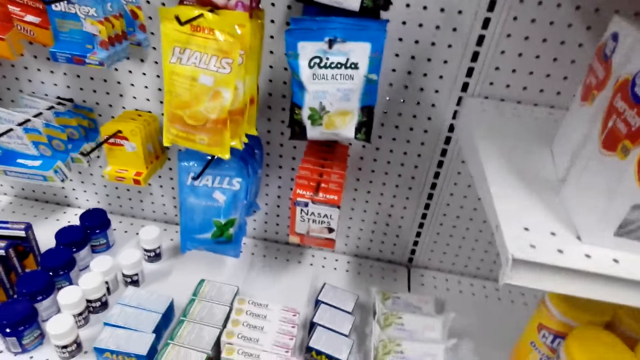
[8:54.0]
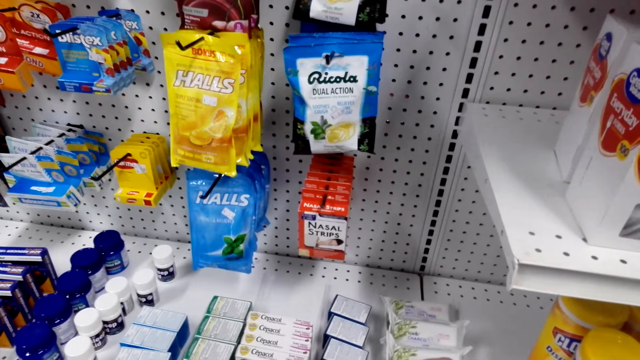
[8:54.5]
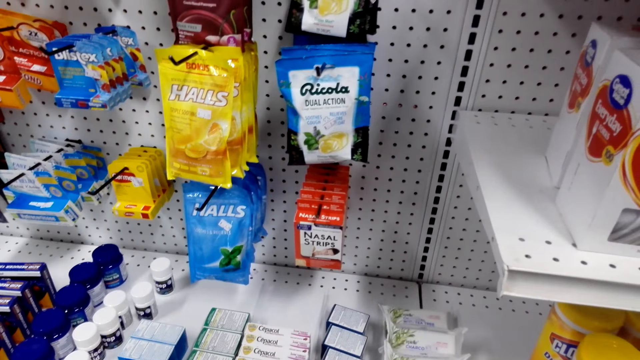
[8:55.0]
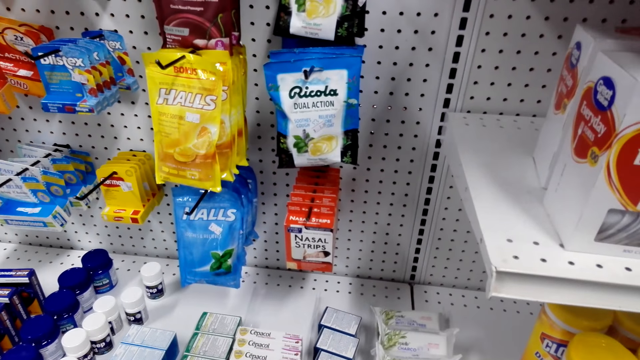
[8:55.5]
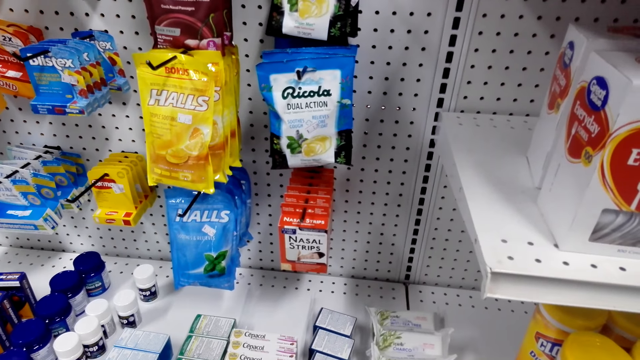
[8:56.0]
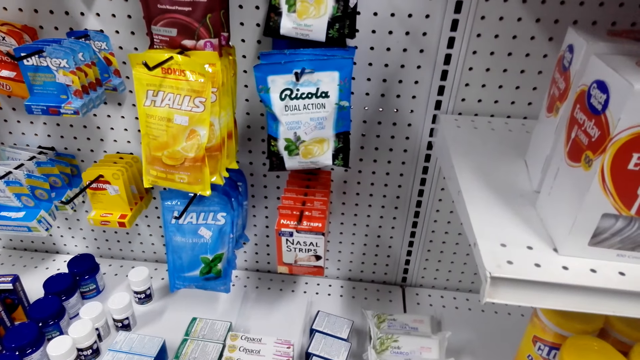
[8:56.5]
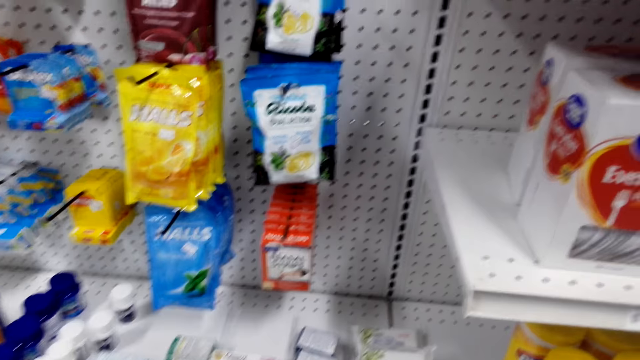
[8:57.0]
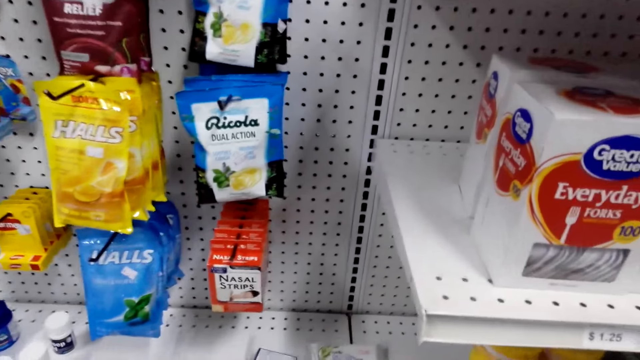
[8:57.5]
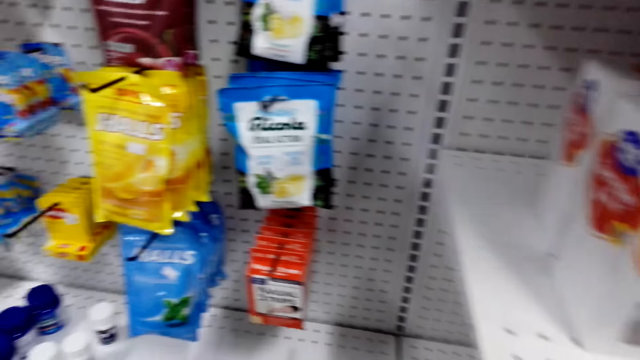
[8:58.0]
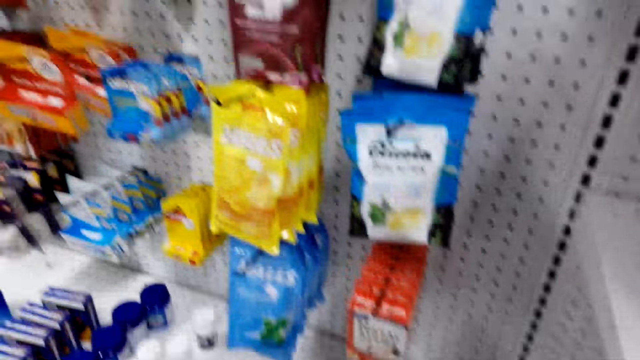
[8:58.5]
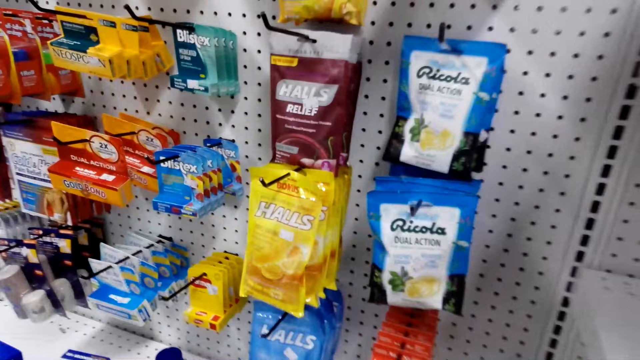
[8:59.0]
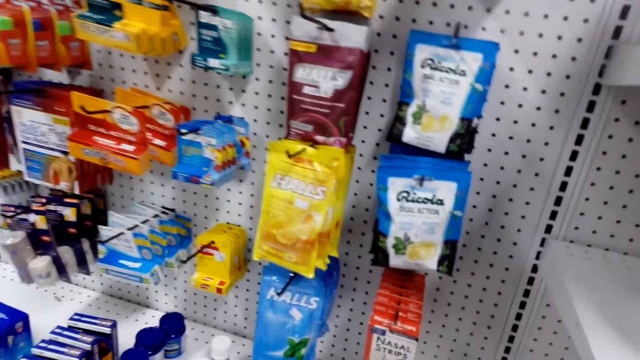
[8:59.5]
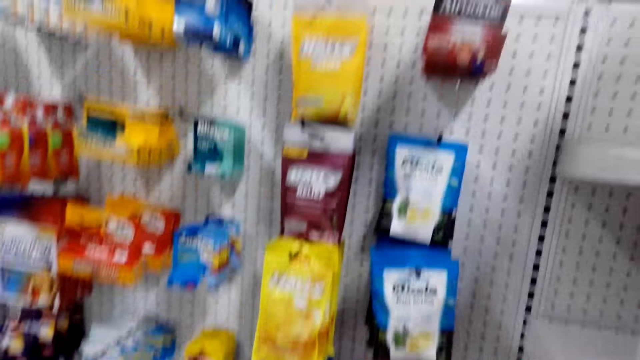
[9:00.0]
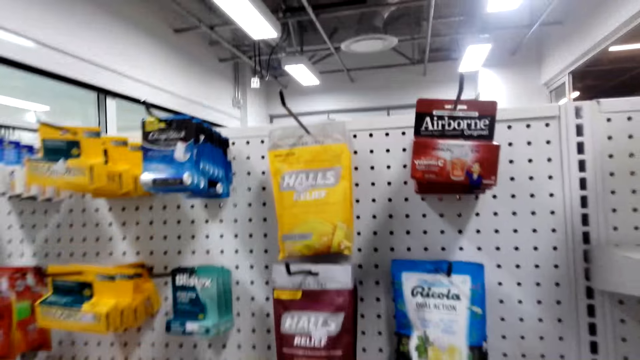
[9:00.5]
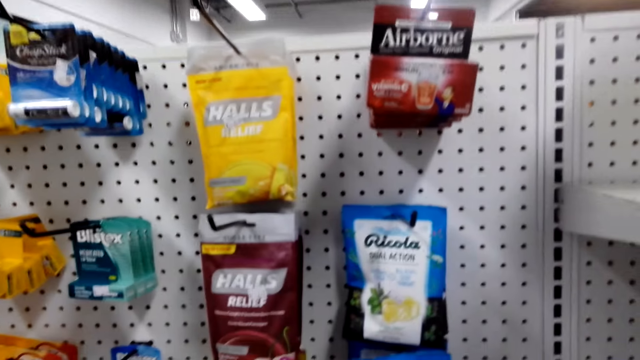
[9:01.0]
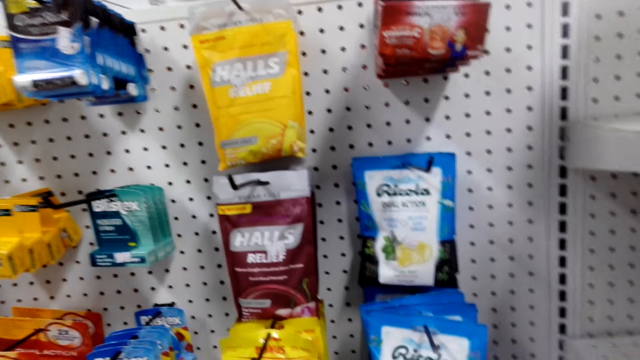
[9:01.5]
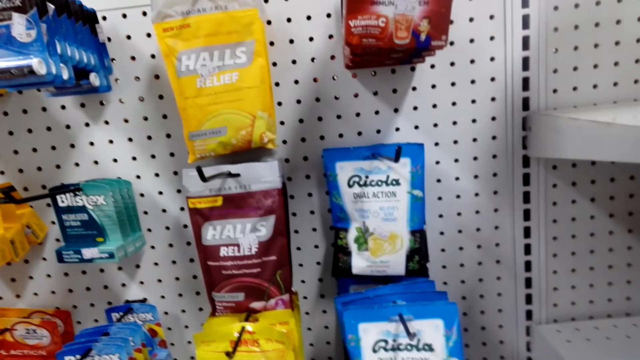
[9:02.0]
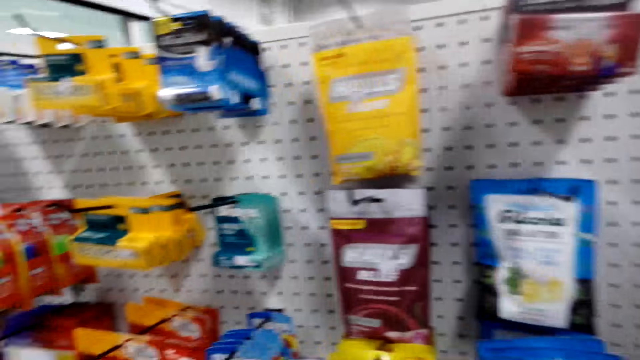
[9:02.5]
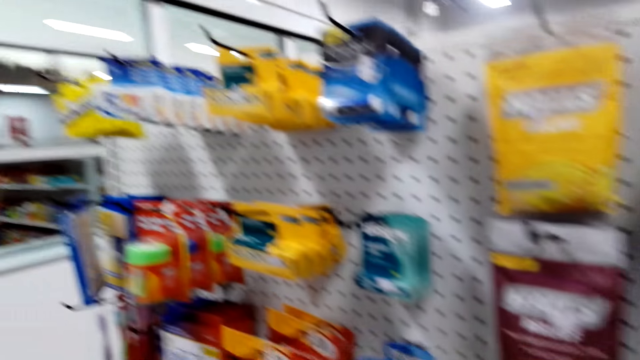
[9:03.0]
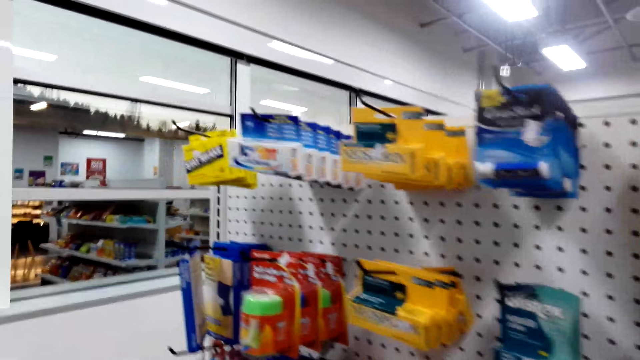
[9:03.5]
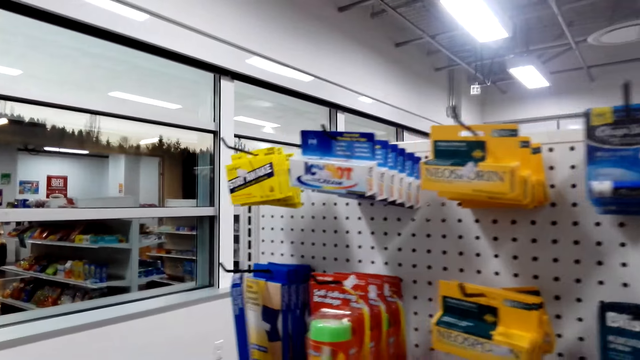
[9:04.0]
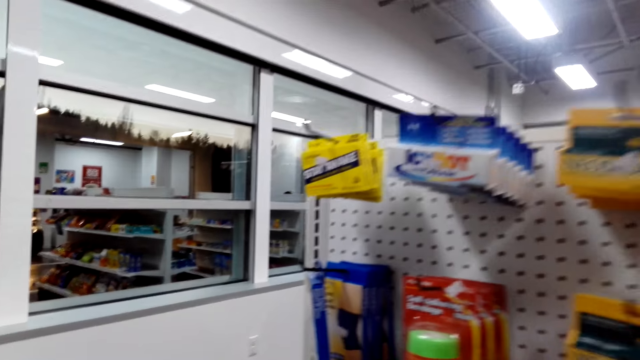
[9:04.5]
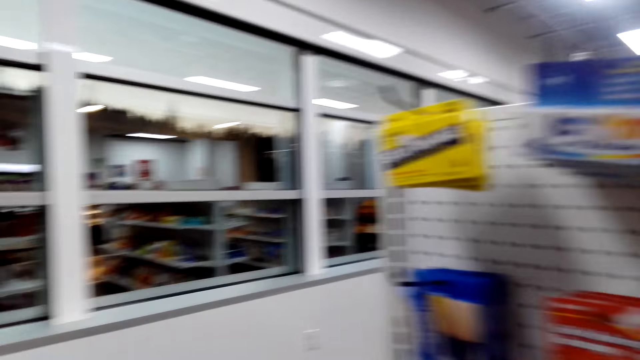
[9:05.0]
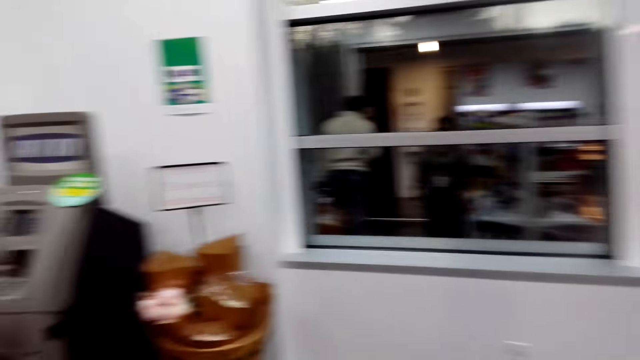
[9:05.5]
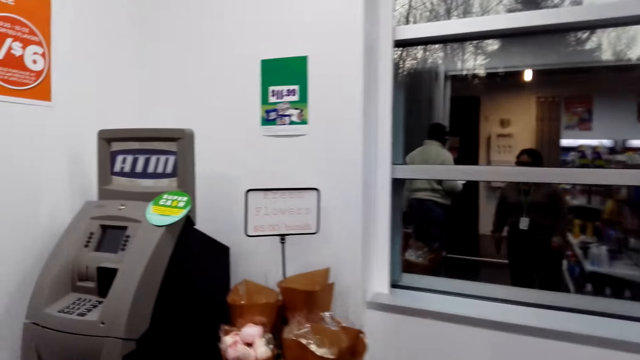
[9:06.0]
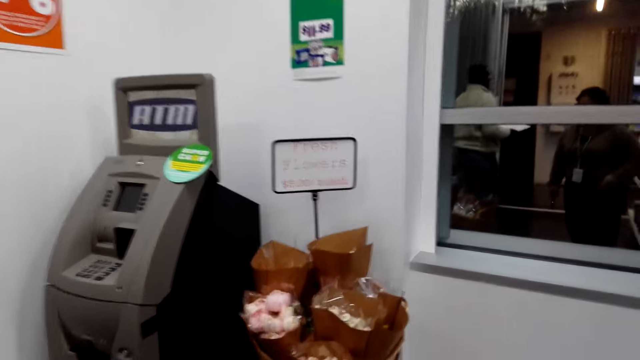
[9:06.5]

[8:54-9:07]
The camera wearer walks around.

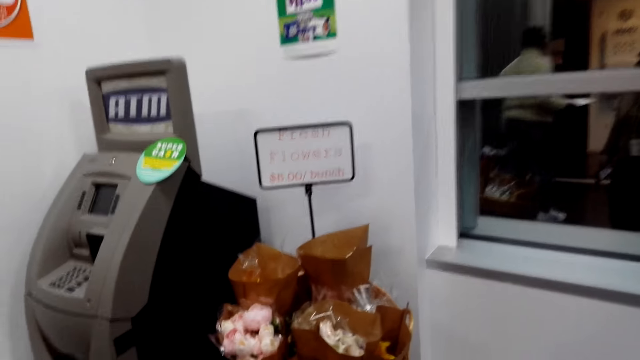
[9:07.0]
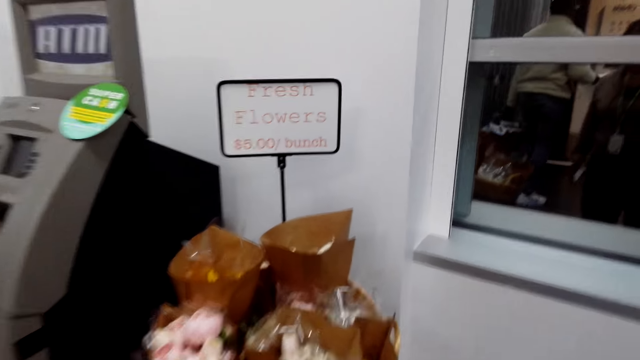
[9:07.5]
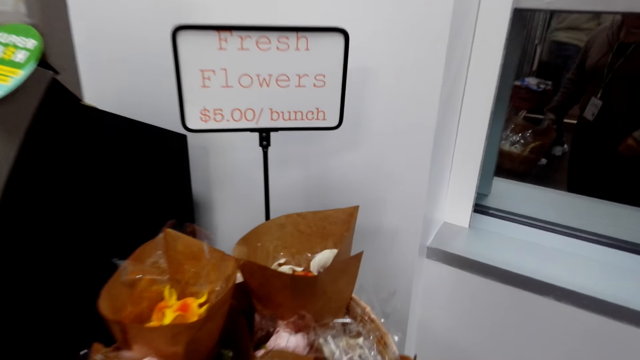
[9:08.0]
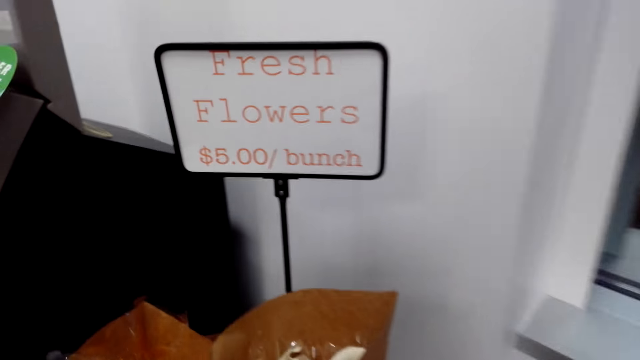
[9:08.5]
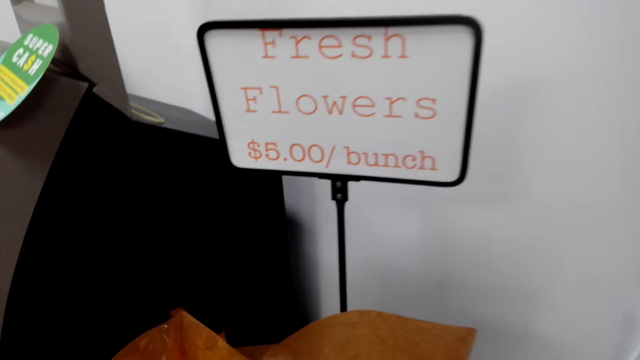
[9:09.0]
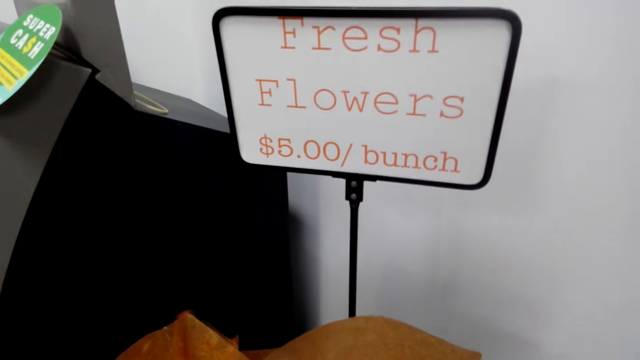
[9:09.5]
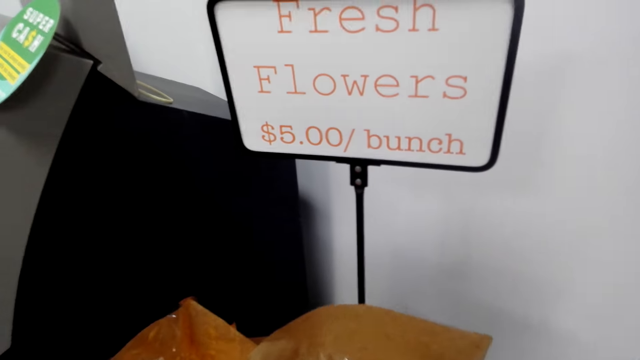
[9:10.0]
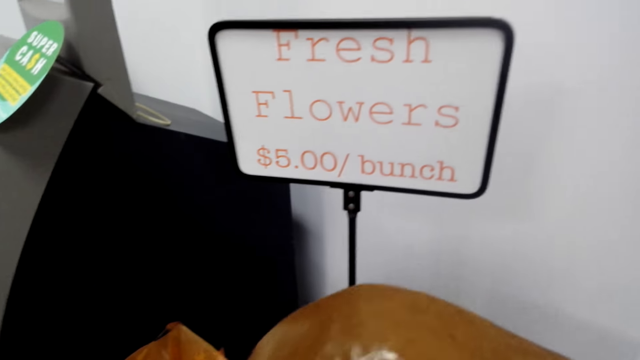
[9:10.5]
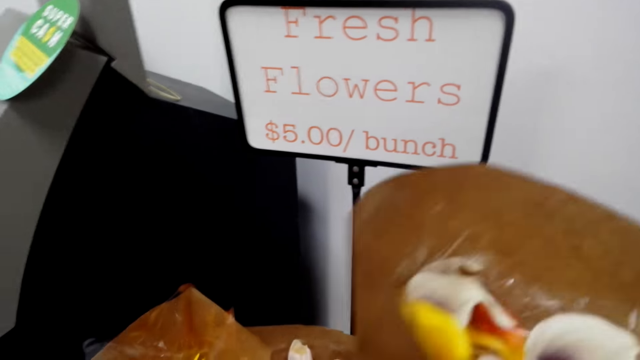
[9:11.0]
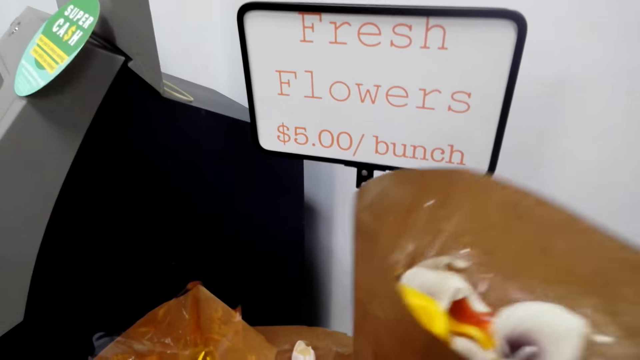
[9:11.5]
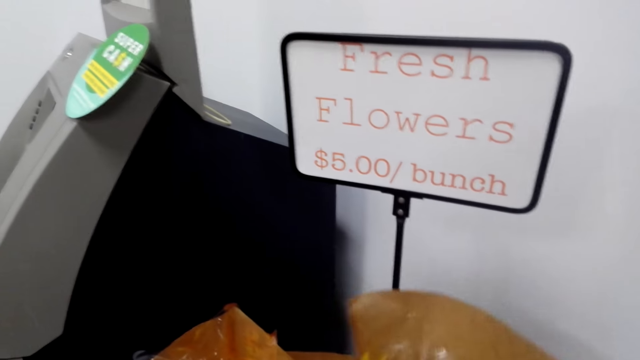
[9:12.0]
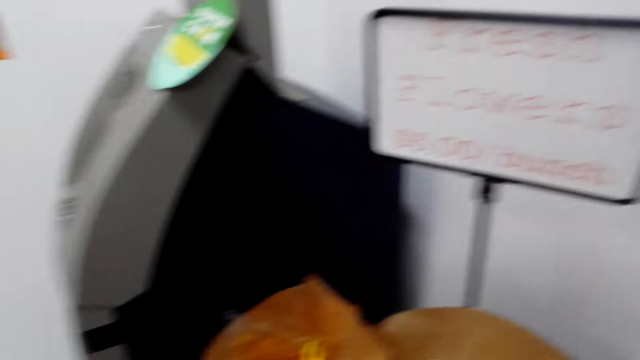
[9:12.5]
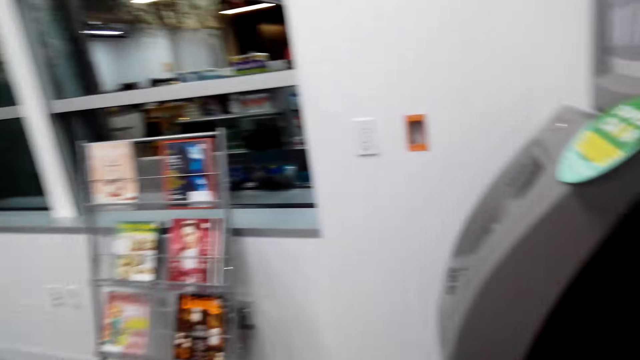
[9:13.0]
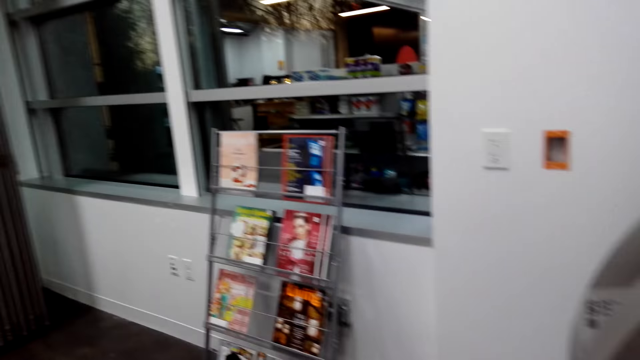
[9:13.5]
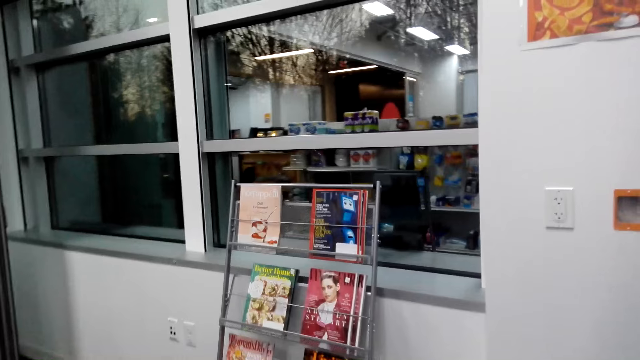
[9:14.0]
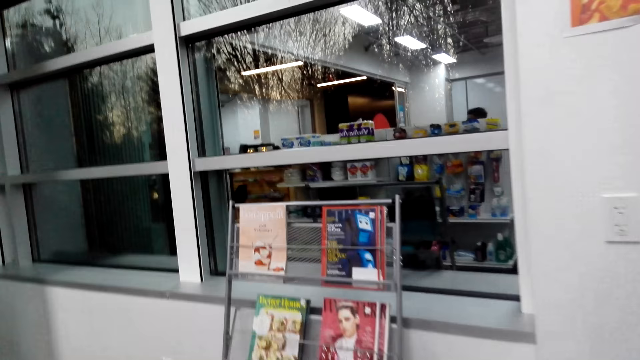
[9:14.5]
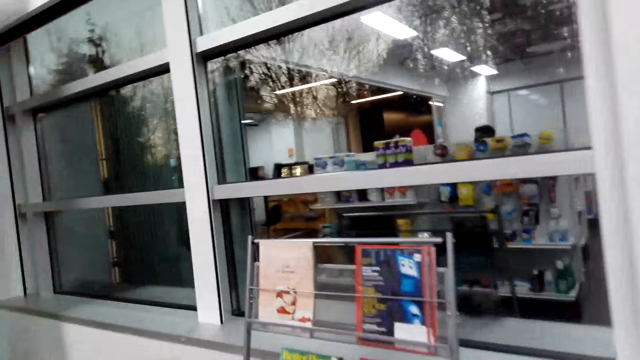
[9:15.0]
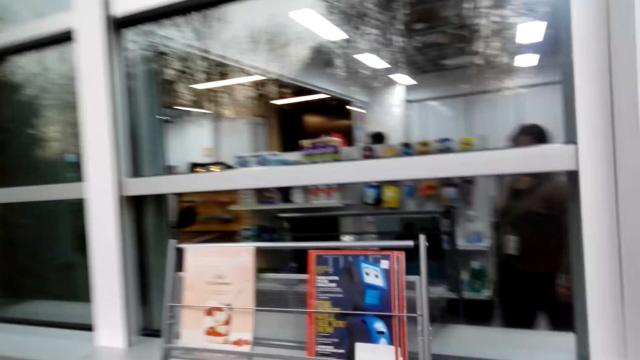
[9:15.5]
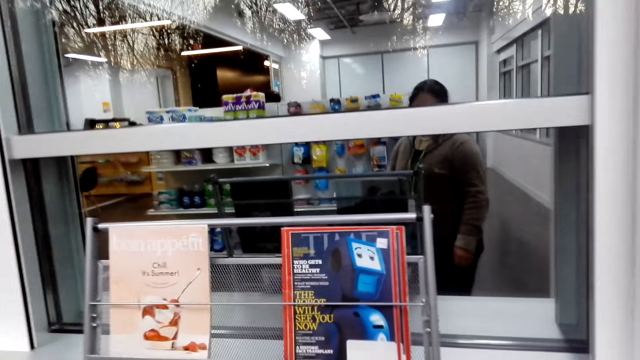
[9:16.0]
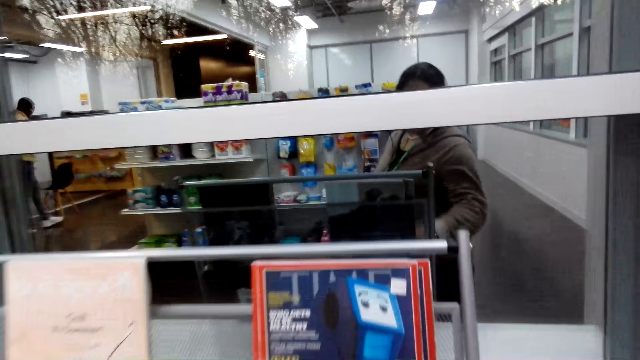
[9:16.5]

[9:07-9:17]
The camera wearer picks a bunch of flowers. They return the bunch of flowers. They walk around.
